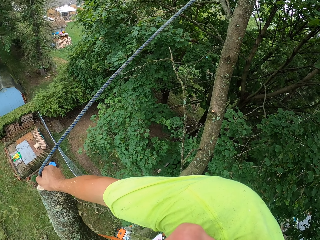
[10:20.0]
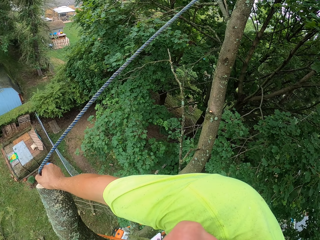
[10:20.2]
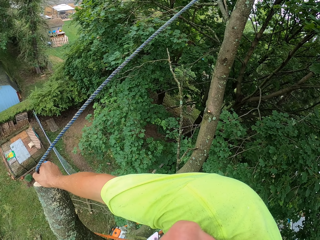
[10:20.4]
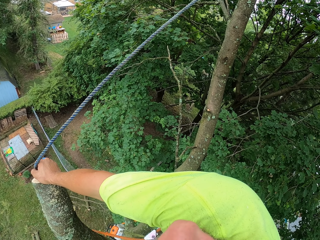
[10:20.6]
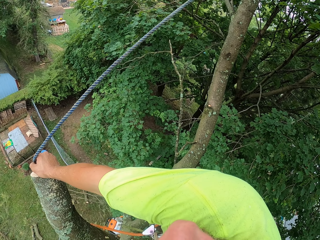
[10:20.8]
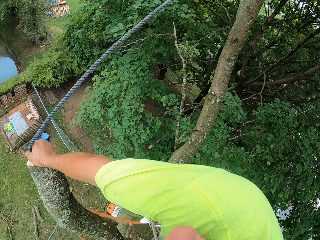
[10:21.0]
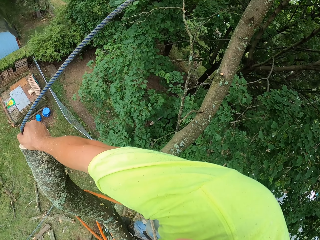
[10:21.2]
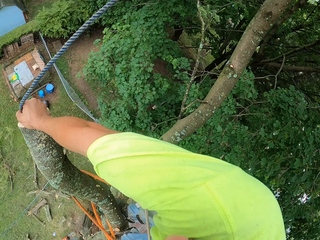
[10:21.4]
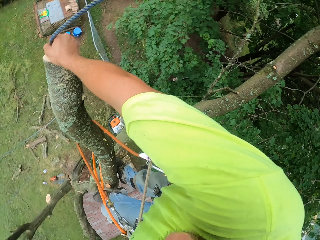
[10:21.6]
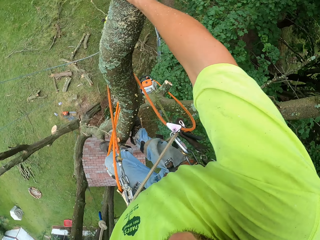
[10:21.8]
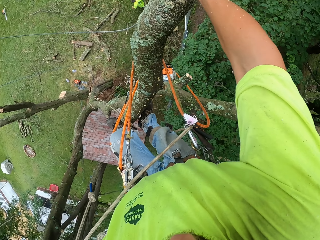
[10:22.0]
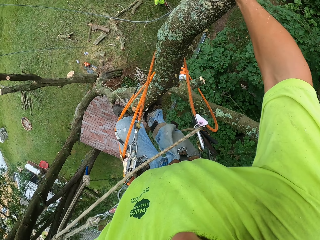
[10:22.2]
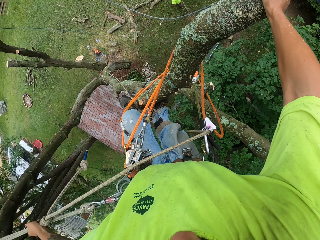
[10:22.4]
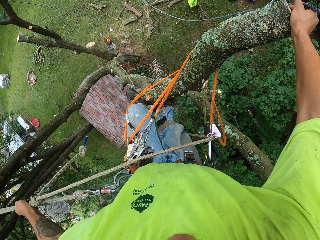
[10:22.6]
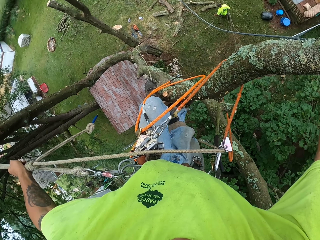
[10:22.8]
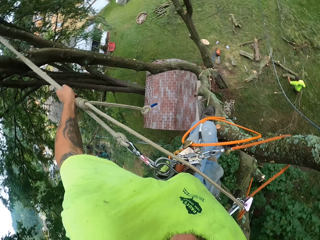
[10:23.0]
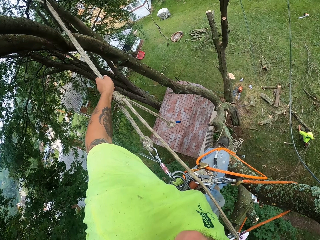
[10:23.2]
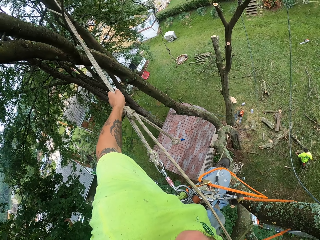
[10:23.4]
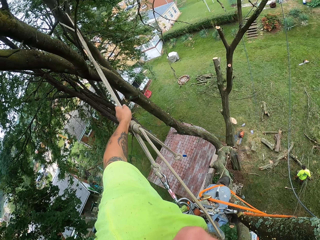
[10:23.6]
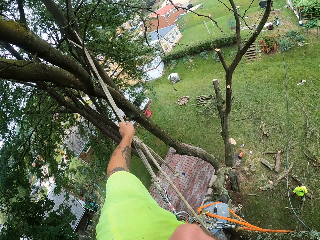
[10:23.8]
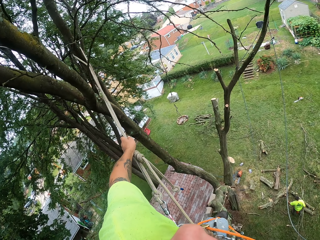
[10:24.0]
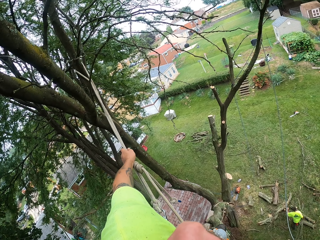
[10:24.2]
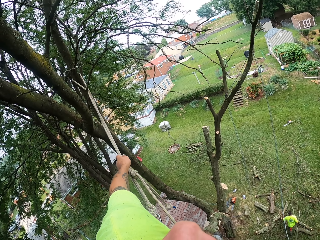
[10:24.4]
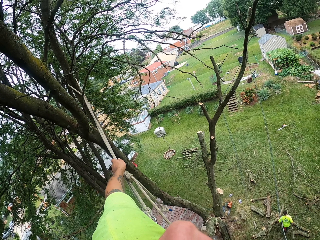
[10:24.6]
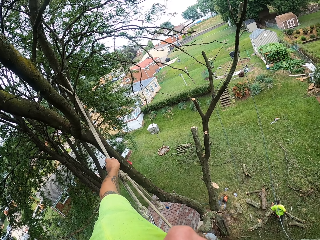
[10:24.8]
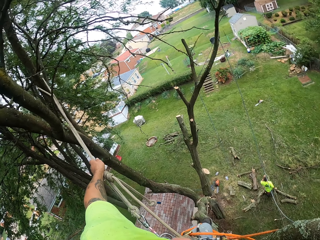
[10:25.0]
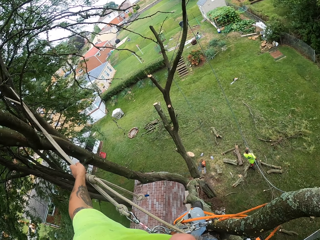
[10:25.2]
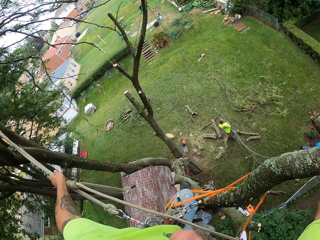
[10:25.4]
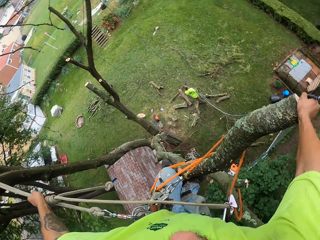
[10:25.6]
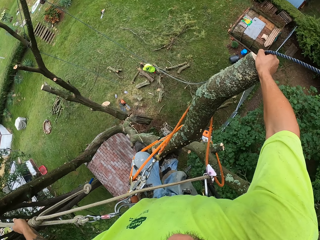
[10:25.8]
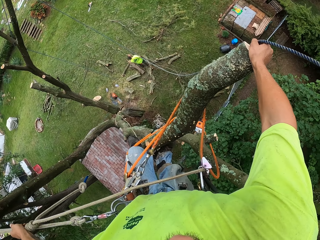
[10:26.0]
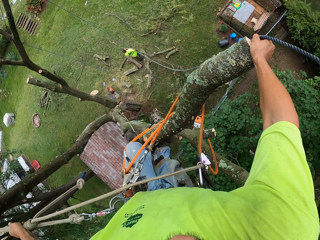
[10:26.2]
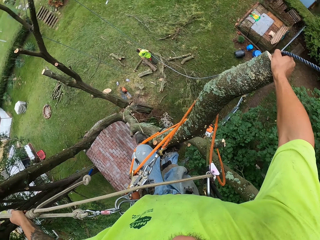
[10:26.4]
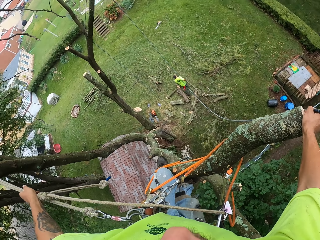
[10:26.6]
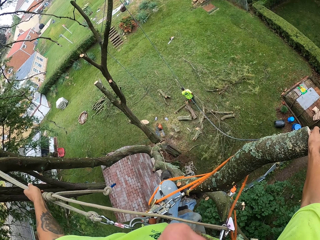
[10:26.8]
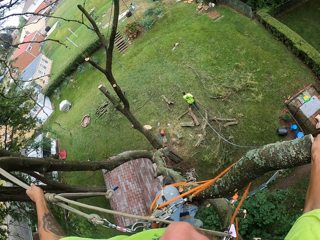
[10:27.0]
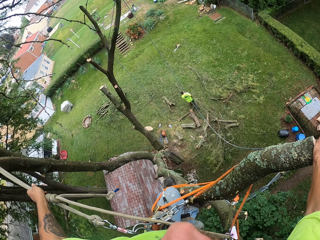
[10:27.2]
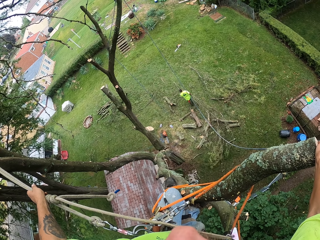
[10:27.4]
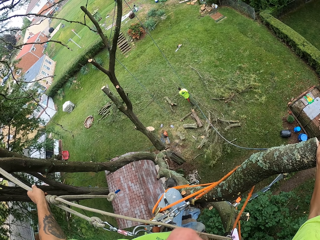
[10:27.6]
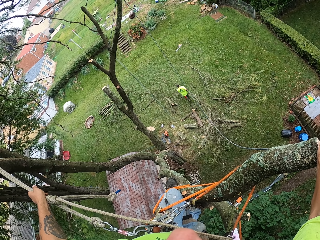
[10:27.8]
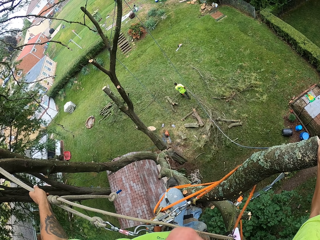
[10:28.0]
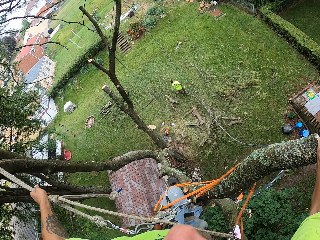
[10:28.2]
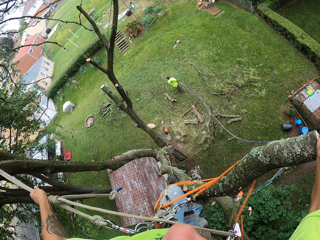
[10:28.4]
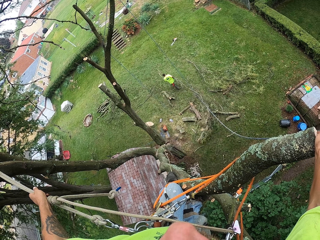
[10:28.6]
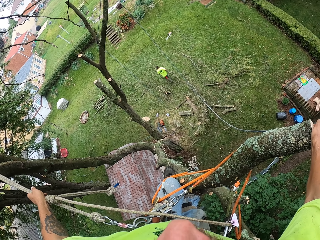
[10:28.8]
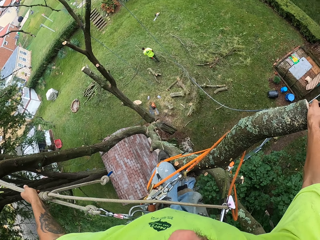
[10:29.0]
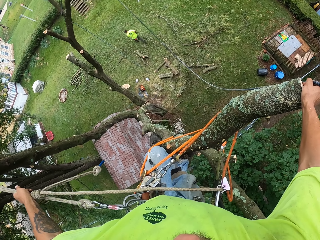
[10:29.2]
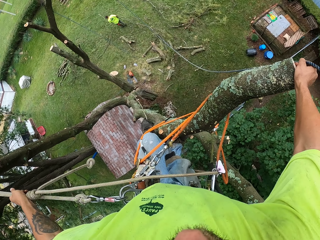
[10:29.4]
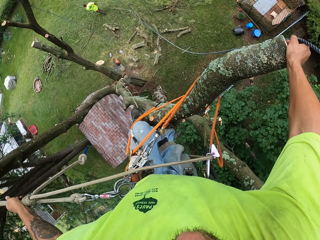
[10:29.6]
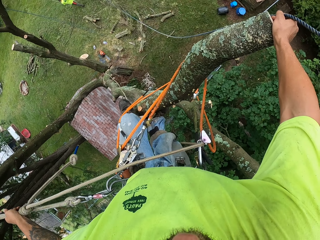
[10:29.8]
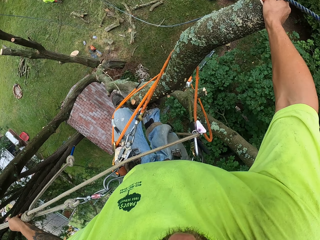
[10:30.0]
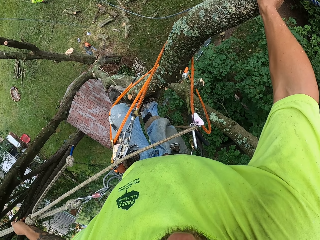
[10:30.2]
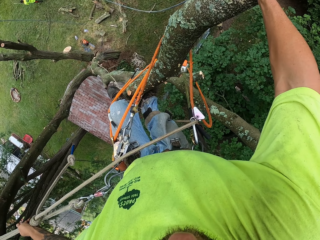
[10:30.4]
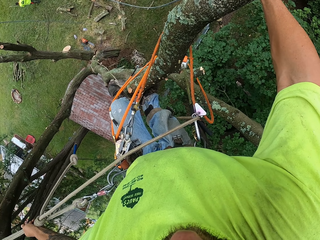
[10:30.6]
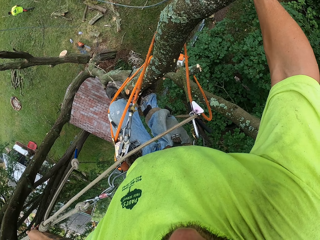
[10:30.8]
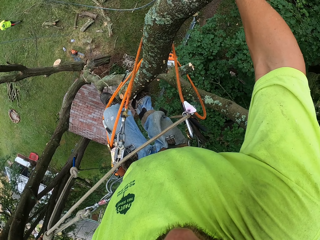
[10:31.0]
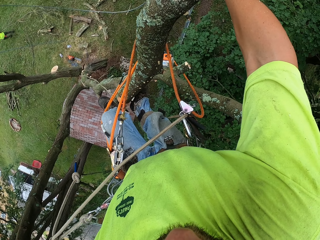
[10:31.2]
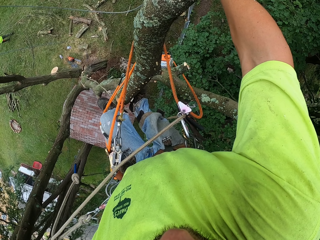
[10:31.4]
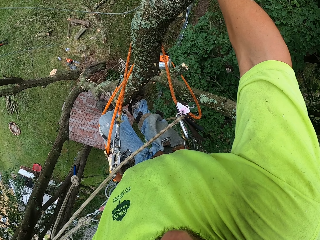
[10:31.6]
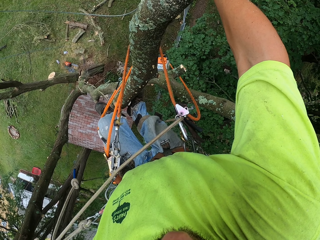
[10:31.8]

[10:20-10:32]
A man pulls the branch.

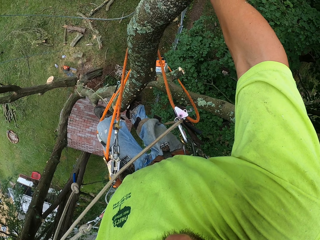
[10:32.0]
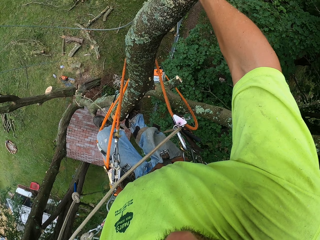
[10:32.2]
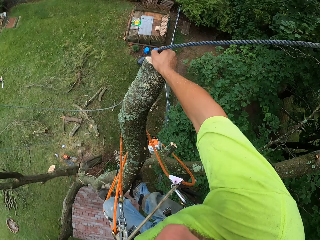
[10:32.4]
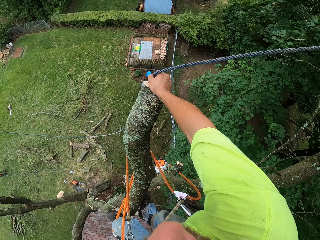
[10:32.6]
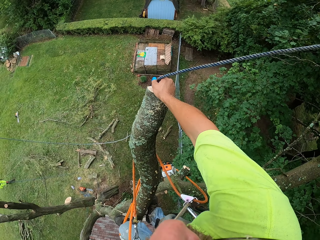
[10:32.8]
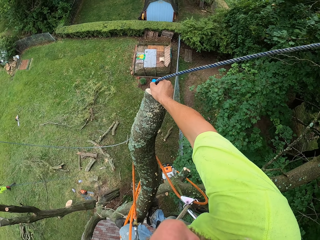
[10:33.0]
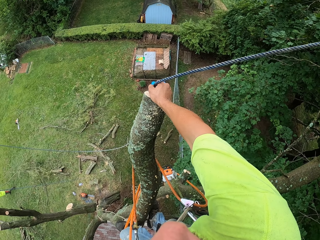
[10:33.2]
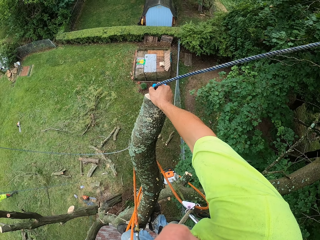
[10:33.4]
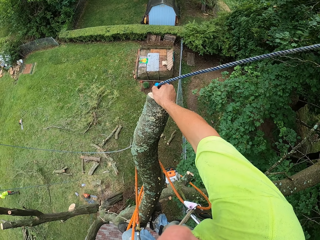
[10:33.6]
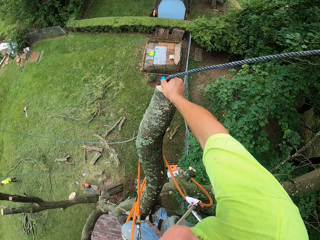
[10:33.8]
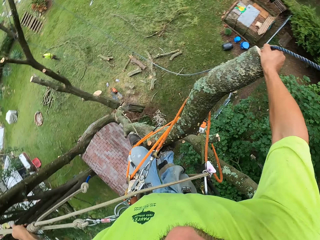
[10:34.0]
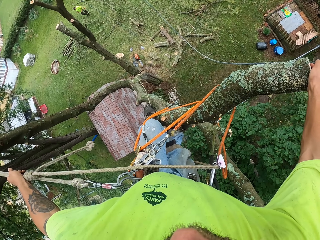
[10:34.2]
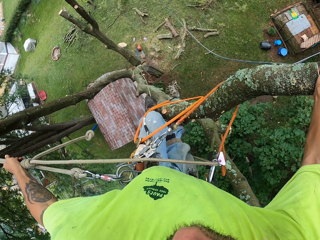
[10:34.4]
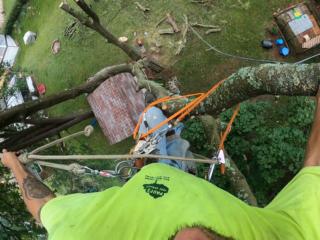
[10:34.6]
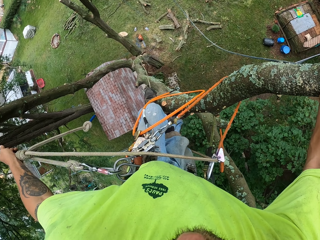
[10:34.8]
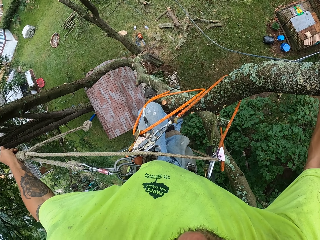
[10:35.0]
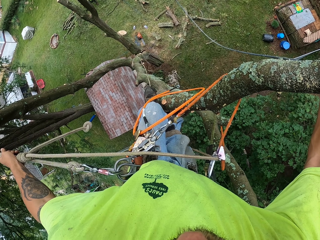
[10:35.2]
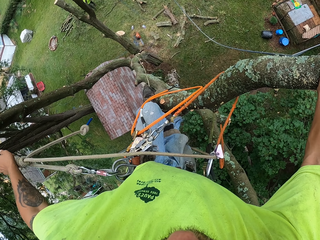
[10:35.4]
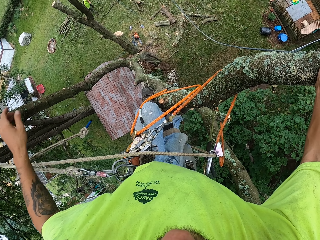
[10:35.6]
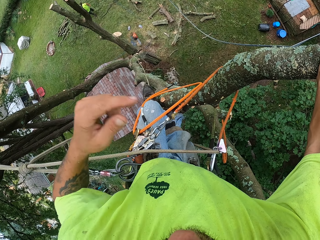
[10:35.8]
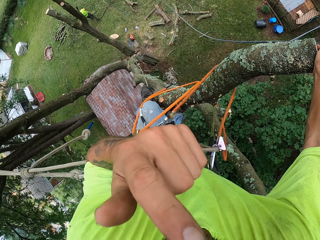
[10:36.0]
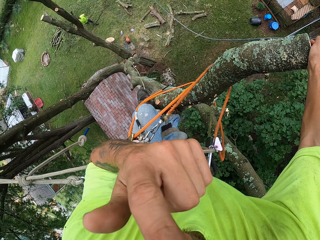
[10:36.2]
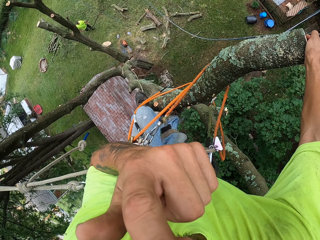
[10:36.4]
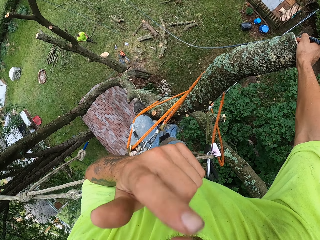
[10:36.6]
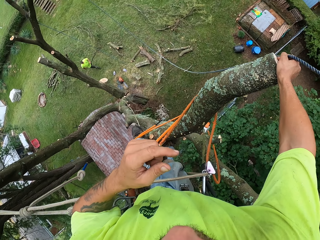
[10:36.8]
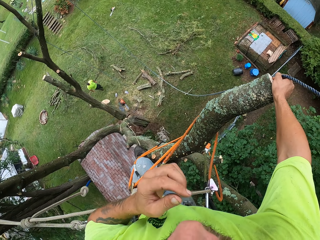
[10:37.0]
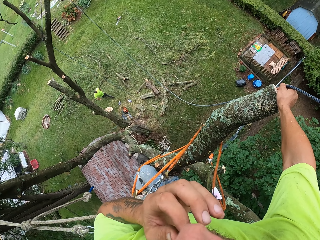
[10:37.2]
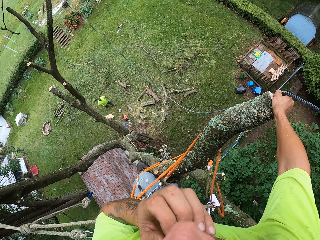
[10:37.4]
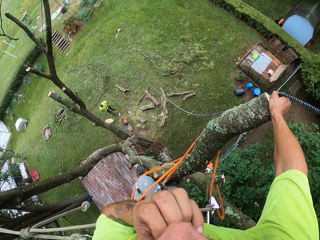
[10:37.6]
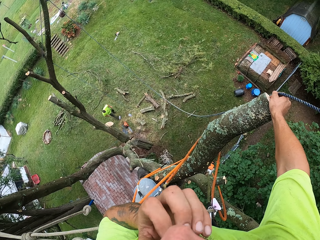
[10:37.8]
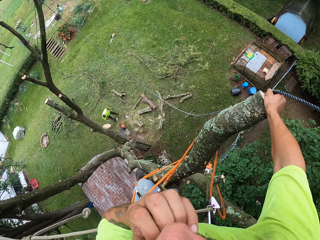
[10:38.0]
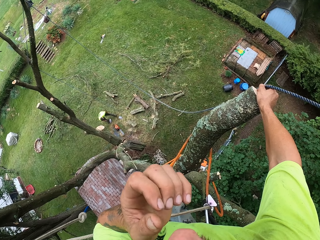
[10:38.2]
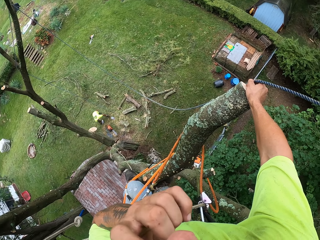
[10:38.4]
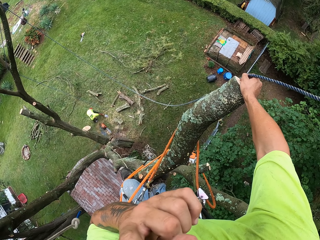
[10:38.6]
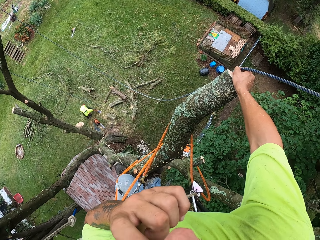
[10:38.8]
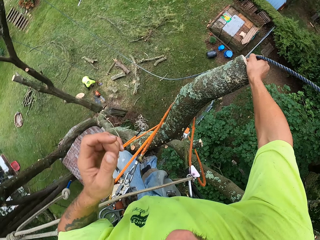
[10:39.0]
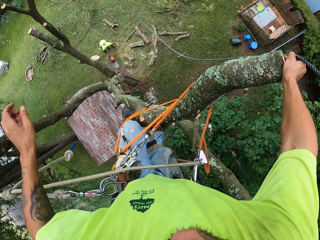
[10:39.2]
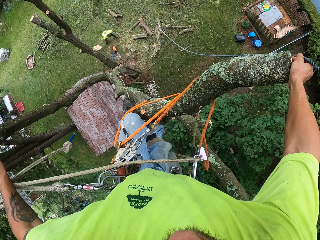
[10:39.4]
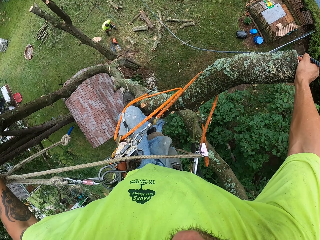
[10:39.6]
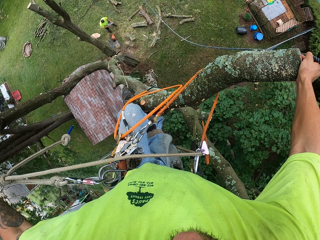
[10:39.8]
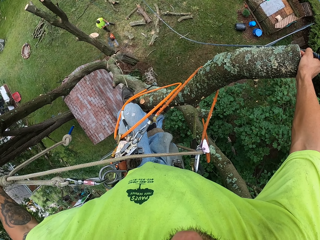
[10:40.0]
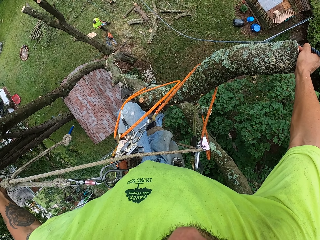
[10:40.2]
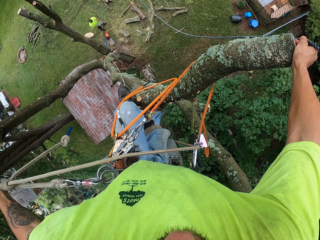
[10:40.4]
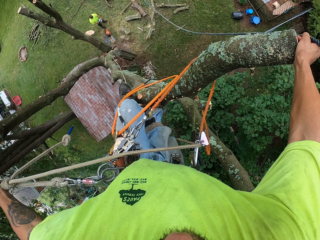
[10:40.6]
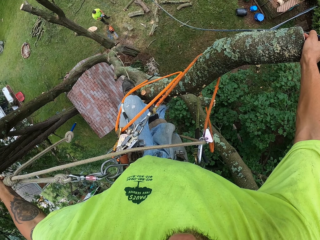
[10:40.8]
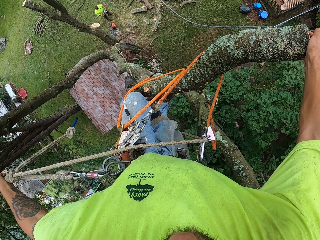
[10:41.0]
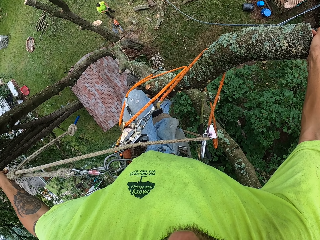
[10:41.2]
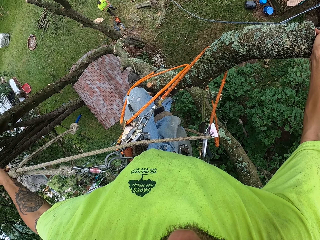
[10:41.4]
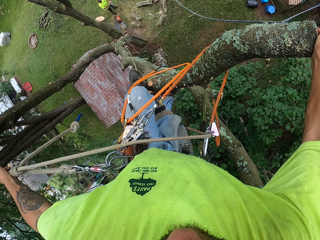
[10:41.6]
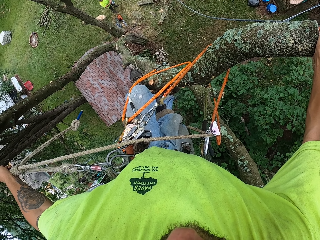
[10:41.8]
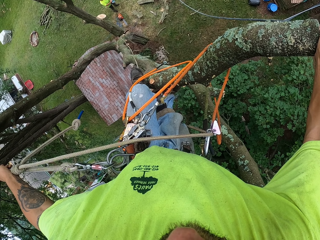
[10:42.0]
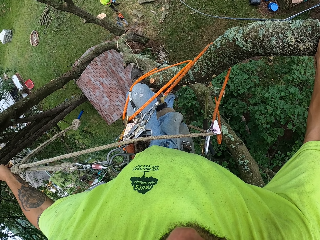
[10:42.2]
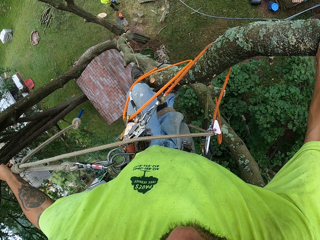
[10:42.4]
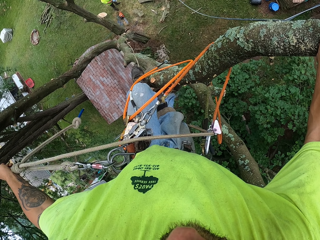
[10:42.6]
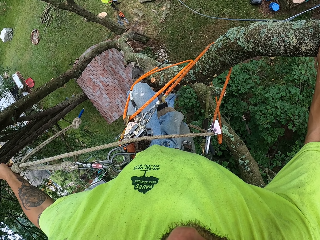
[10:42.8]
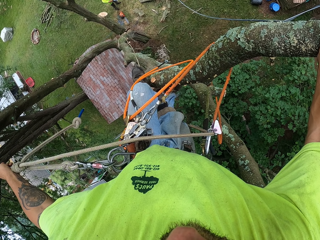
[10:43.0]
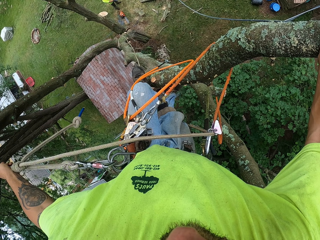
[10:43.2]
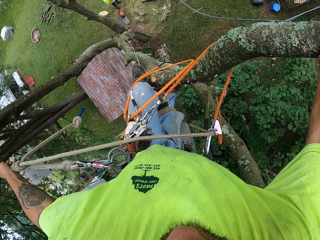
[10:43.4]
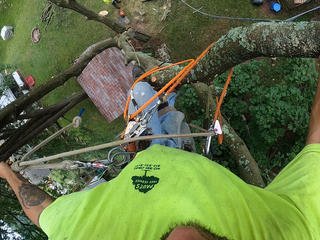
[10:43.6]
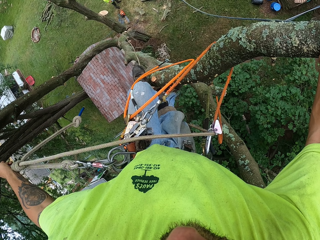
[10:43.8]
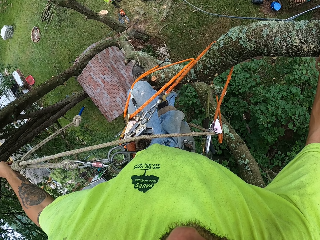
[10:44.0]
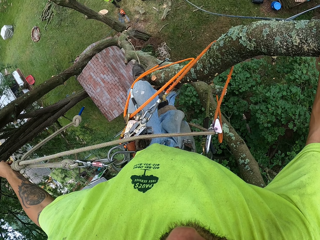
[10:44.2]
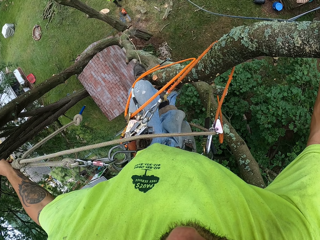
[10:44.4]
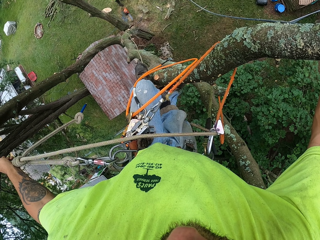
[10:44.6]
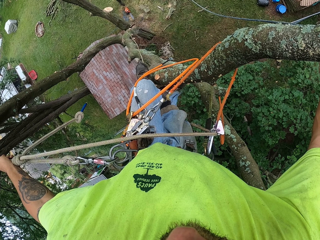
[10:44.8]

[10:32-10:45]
The camera wearer raises his left hand towards his face. A man walks around. The camera wearer scratches his beard with his left hand. The man picks something. The camera wearer stares around.
